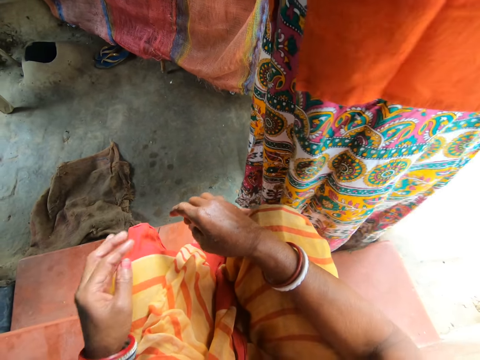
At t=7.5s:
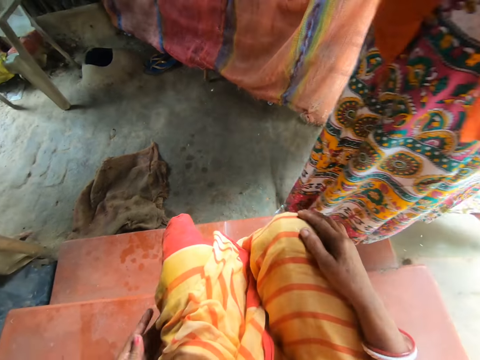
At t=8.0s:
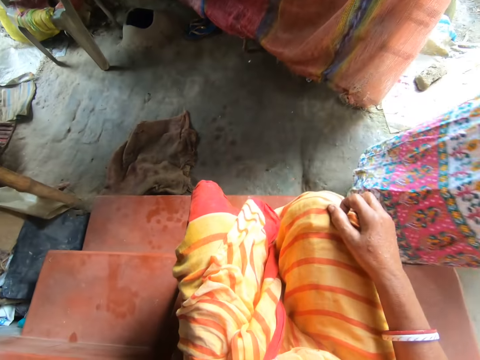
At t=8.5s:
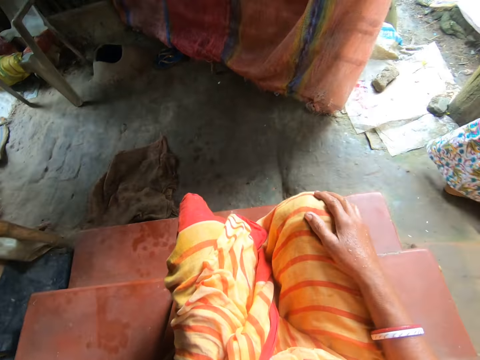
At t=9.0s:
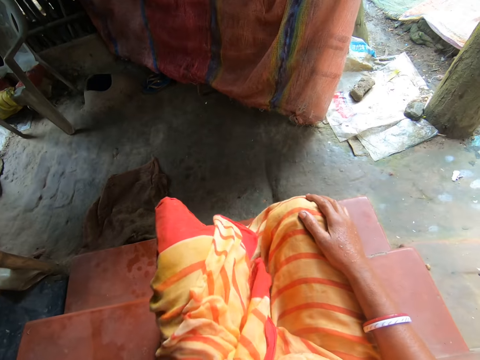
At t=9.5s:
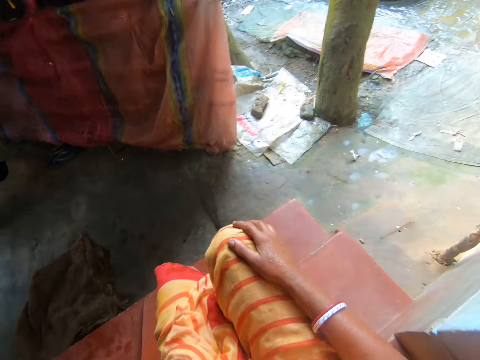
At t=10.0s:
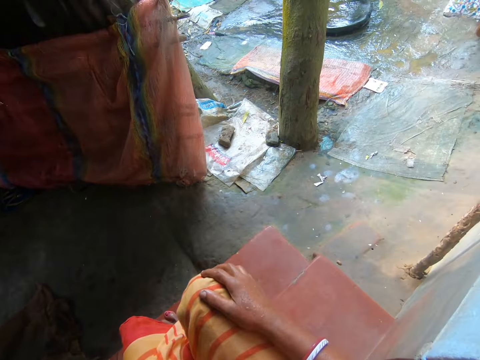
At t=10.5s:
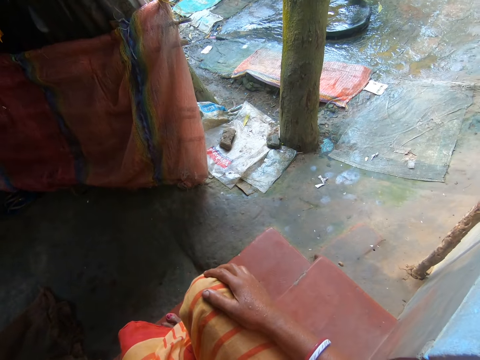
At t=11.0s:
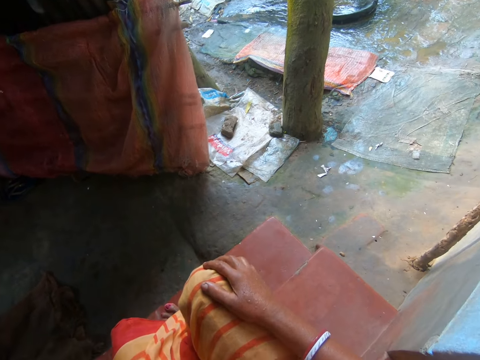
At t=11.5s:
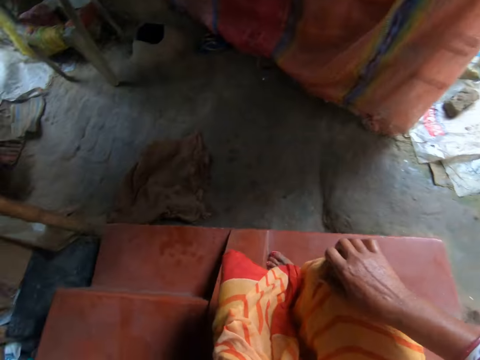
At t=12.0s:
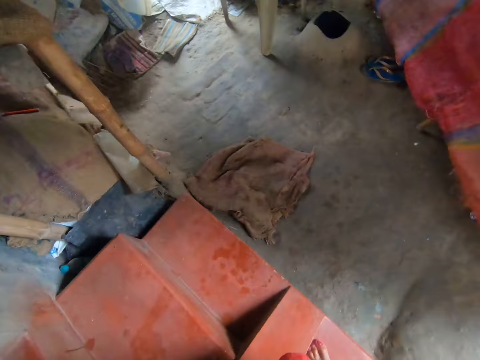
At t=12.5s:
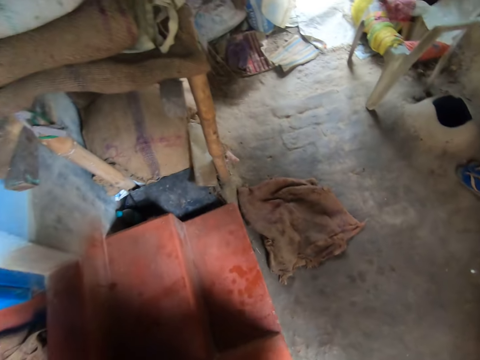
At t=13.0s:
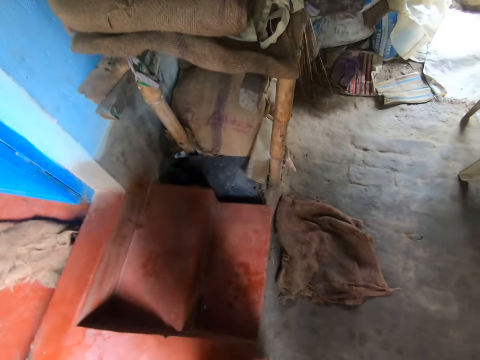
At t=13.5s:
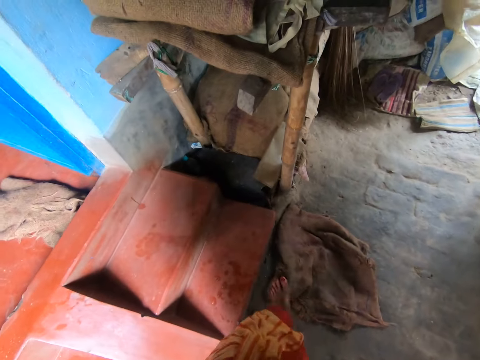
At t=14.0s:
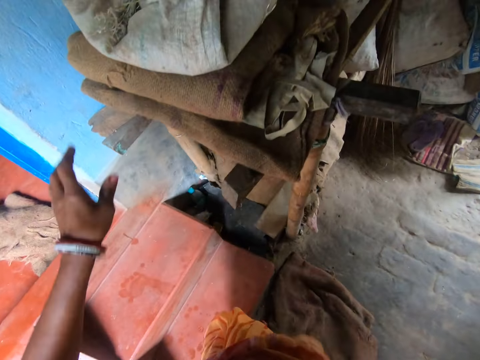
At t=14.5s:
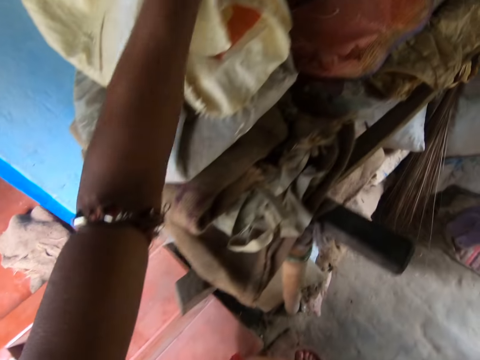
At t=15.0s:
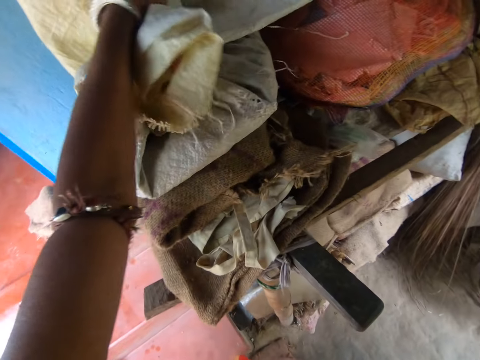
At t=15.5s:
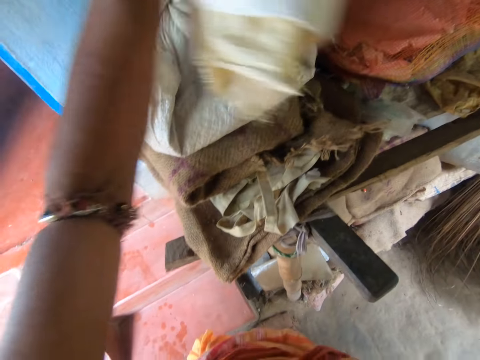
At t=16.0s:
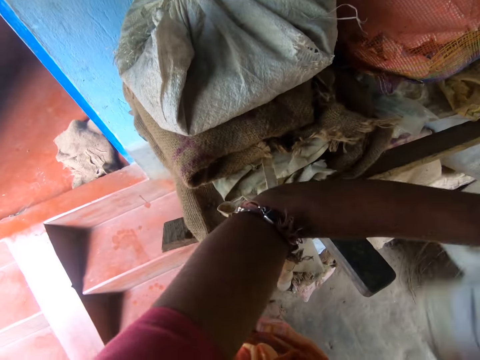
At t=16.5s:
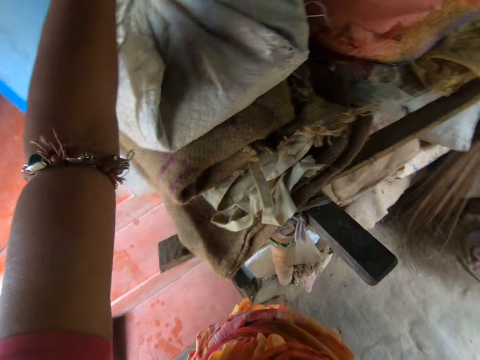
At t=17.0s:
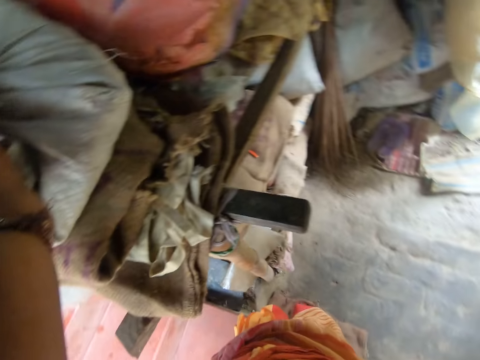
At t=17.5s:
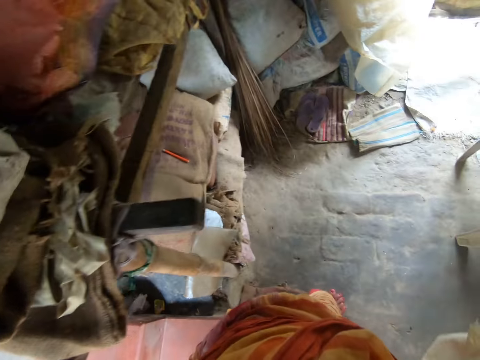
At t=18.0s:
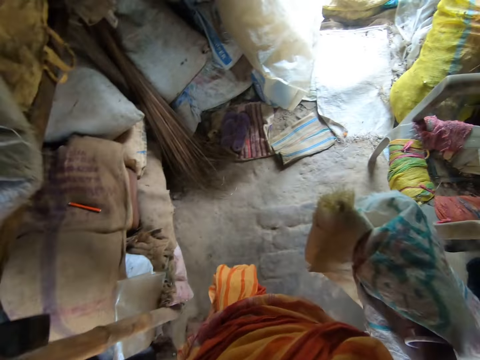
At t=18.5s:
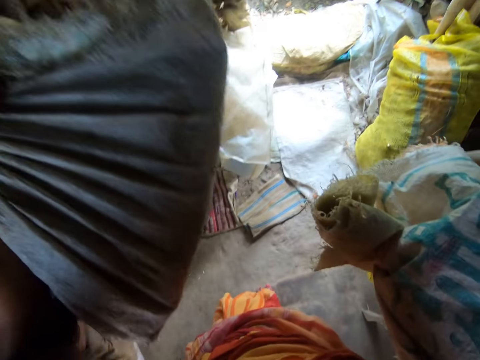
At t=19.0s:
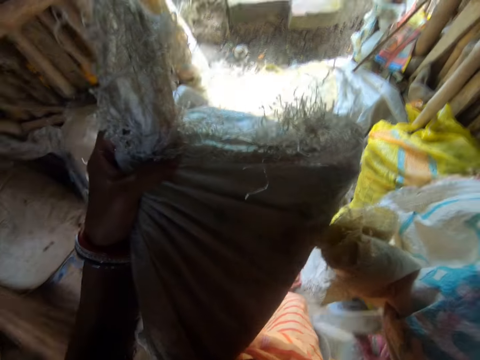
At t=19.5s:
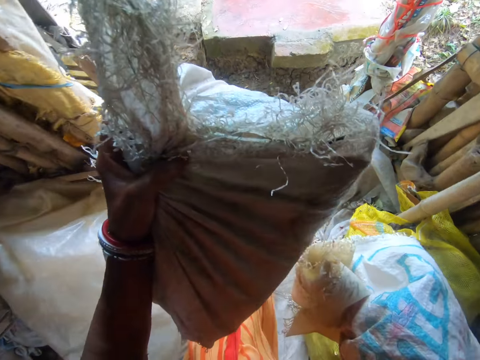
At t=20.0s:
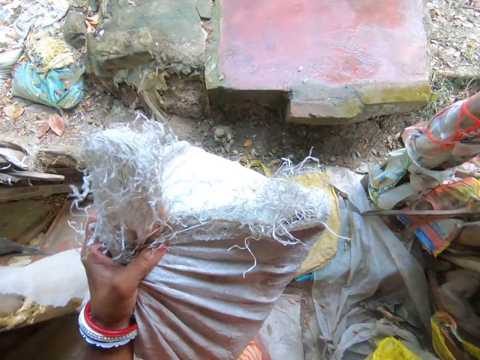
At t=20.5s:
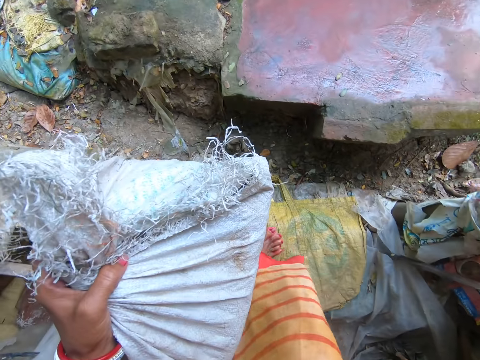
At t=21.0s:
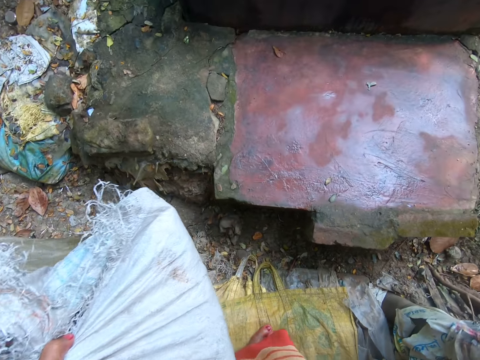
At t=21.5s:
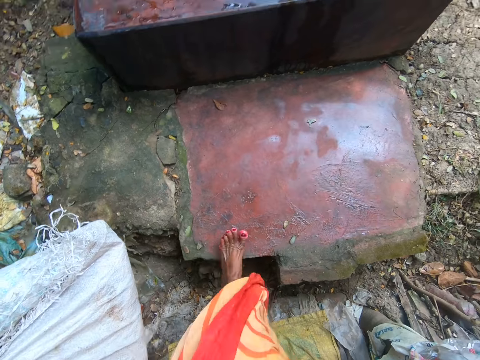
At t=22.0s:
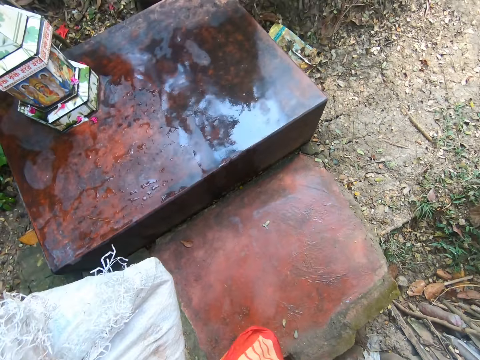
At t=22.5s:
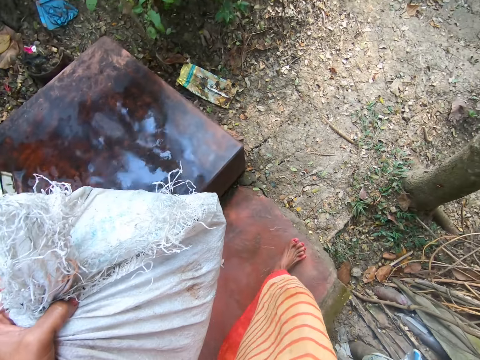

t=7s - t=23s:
The camera wearer moves the left leg. She looks around. She stands up and walks around. She picks two sacks from a shelf with her left hand. She lifts the left hand. She holds the sack. She lifts the sack. She moves the sack to the right hand. She lifts the left hand. She looks around. She walks around. She carries the sack. She walks around.

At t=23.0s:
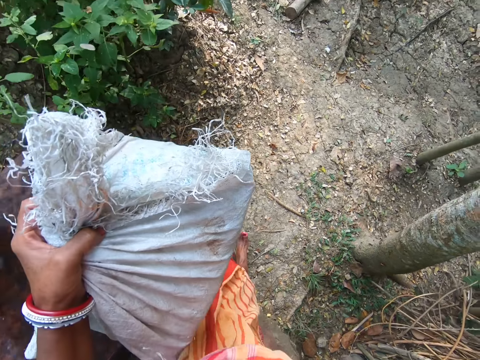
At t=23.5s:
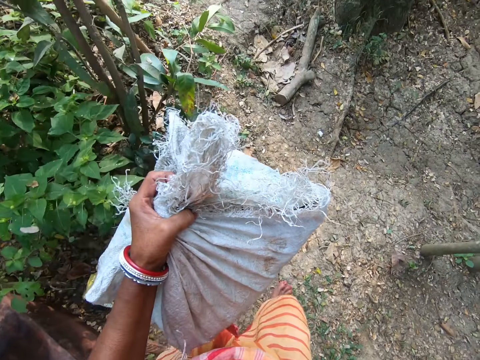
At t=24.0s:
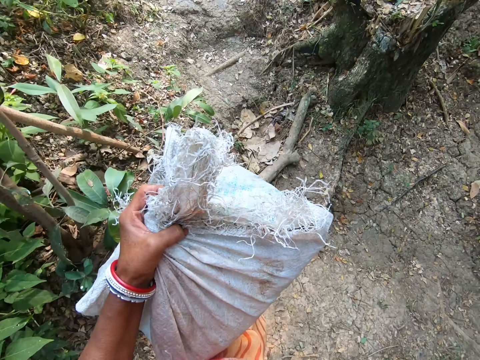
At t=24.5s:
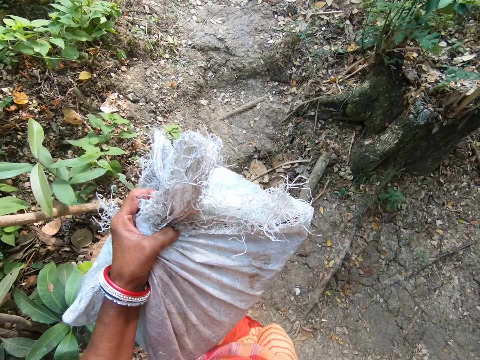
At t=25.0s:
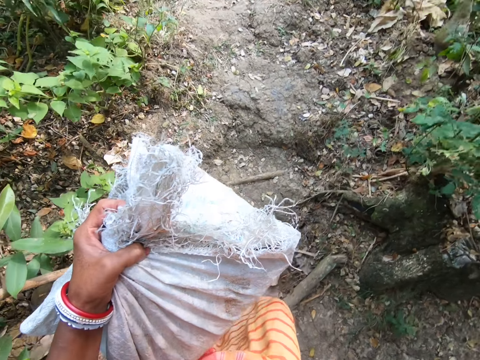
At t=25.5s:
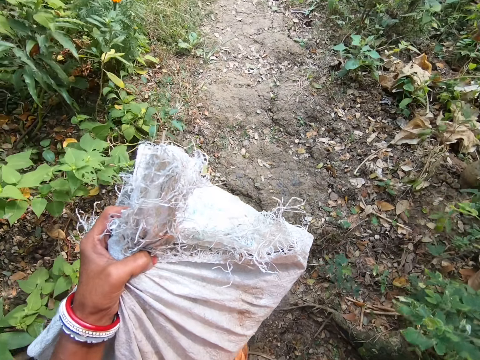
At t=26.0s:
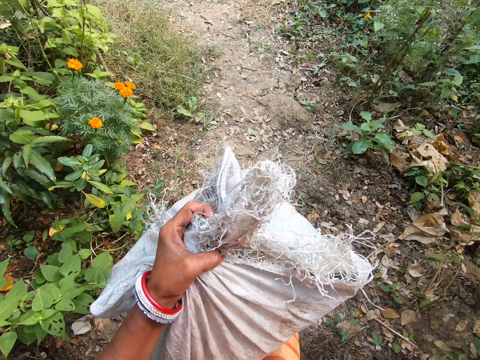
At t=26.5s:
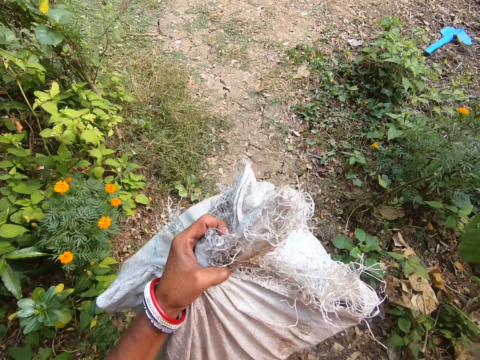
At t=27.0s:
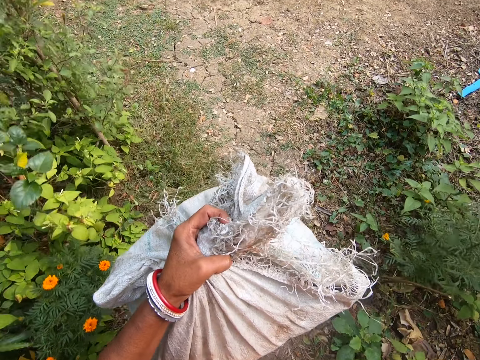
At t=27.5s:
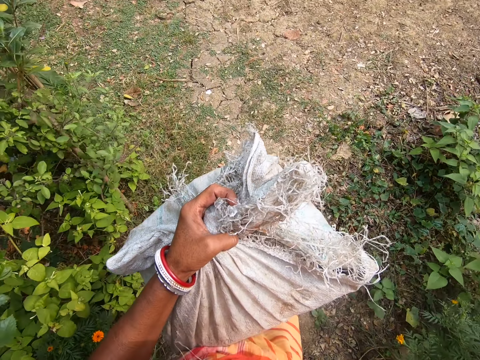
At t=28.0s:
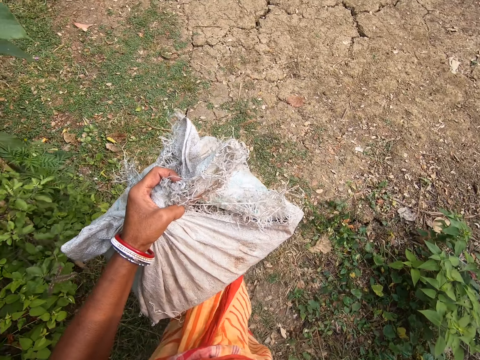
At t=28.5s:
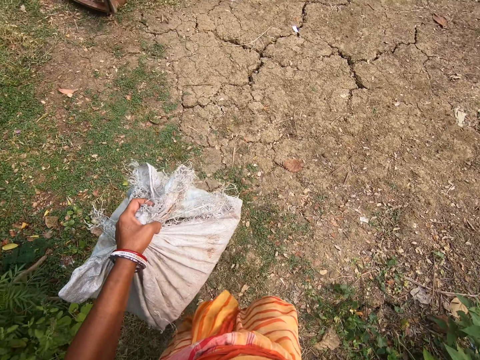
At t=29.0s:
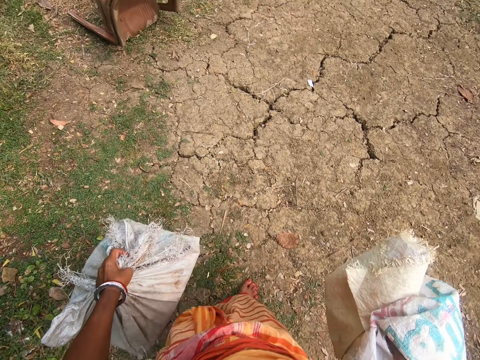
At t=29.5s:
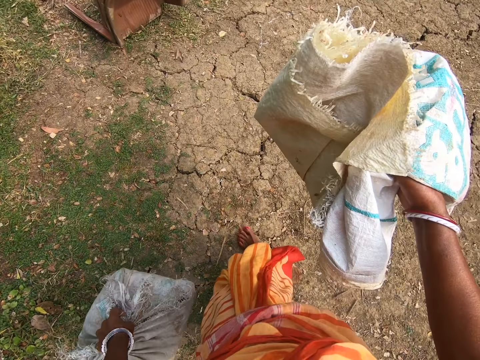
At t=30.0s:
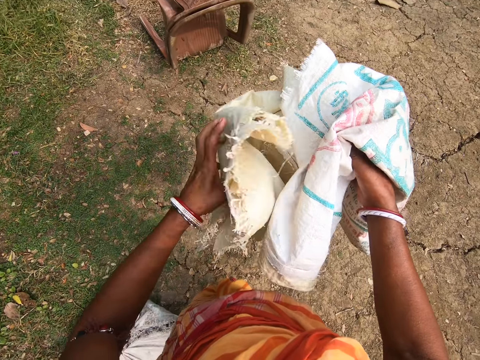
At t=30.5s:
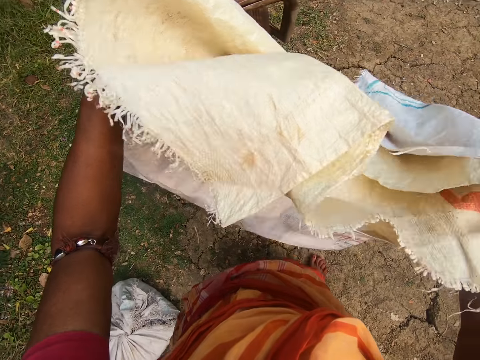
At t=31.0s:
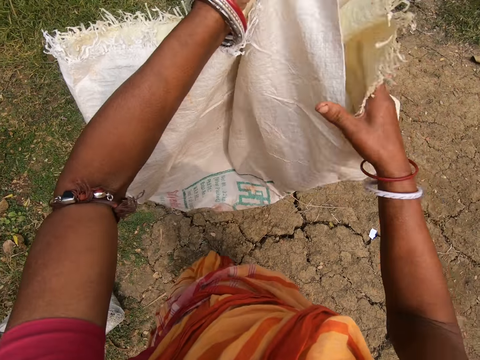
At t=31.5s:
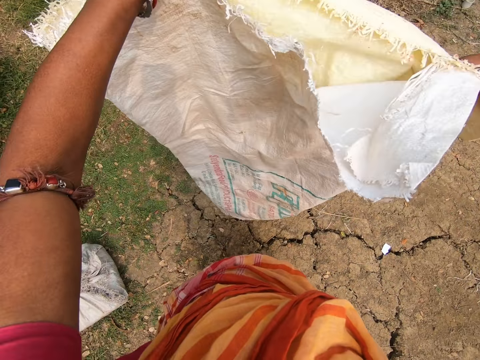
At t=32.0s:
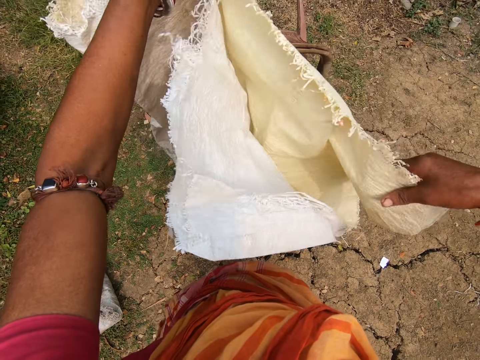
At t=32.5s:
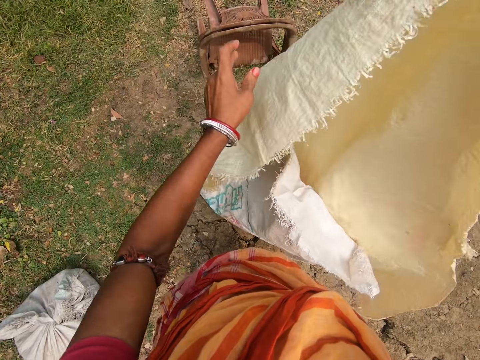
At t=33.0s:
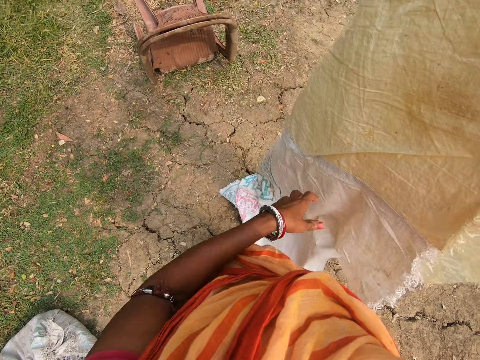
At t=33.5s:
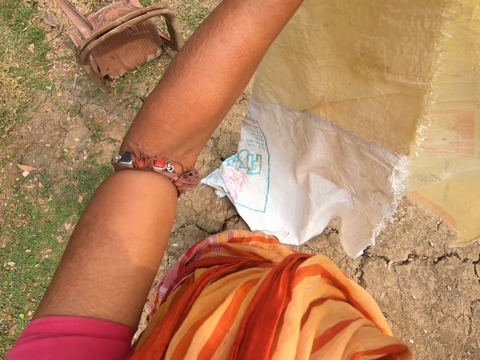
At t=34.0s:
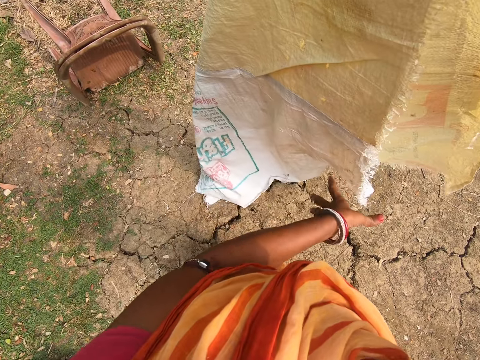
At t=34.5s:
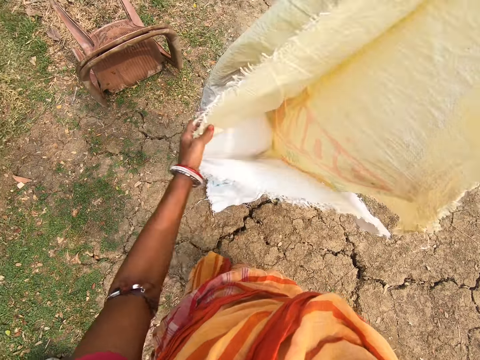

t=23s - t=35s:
The camera wearer drops a sack with the left hand. They spread one sack on the ground. They make a step. They stretch the sack with both hands.
